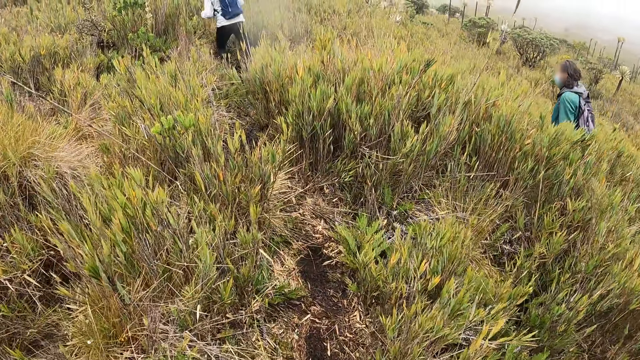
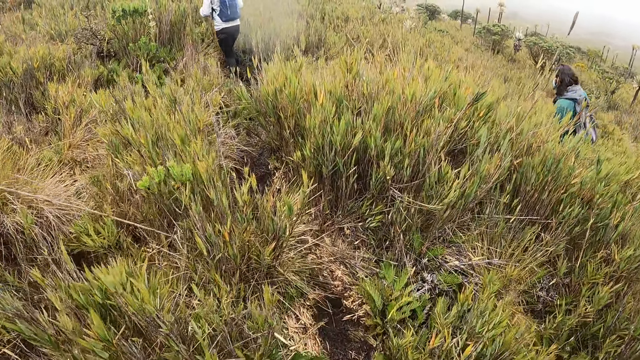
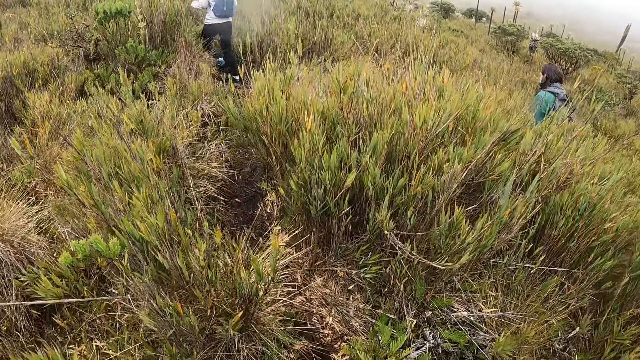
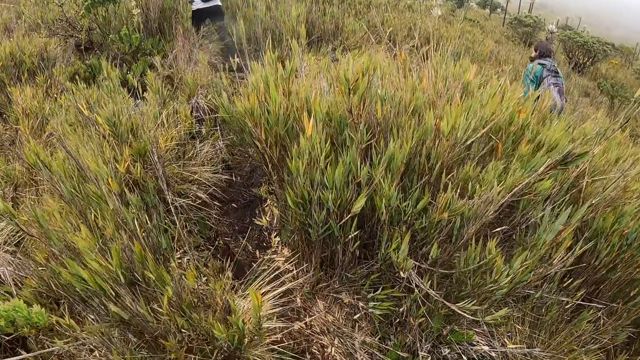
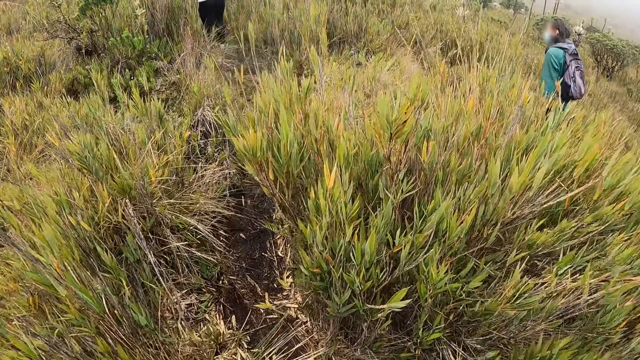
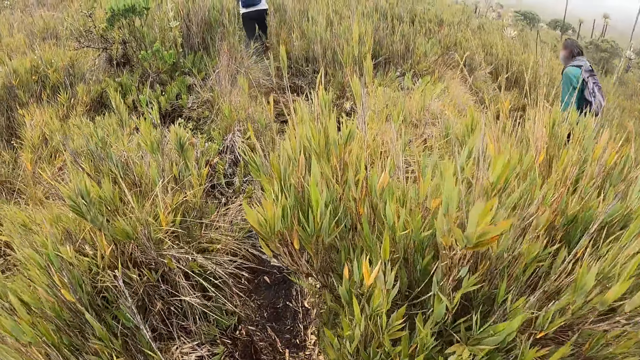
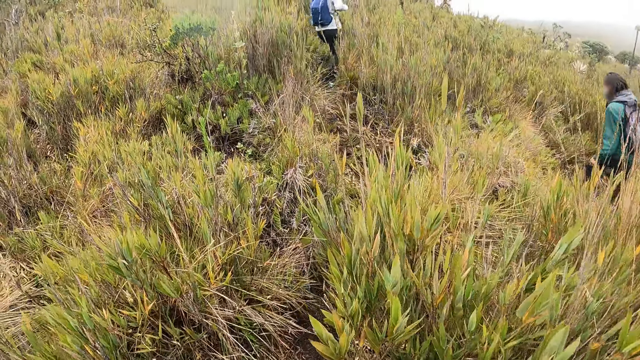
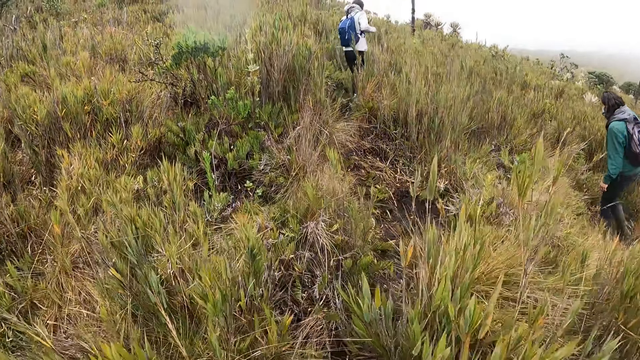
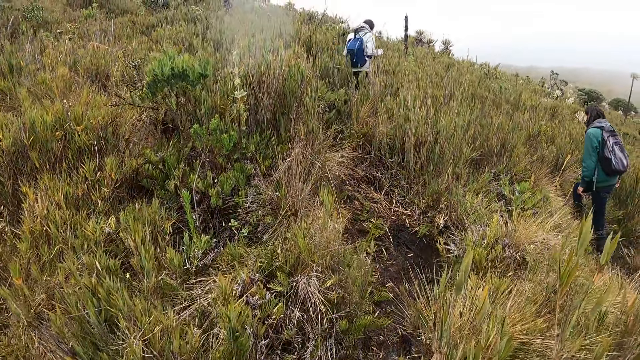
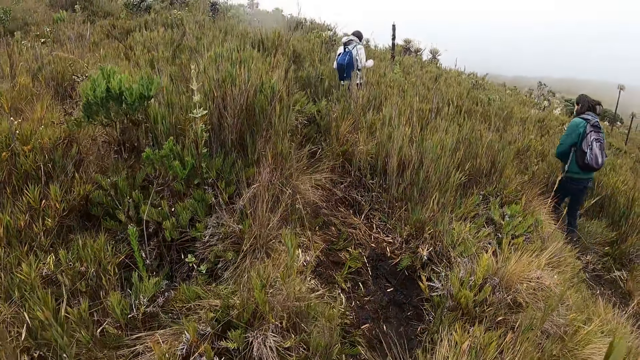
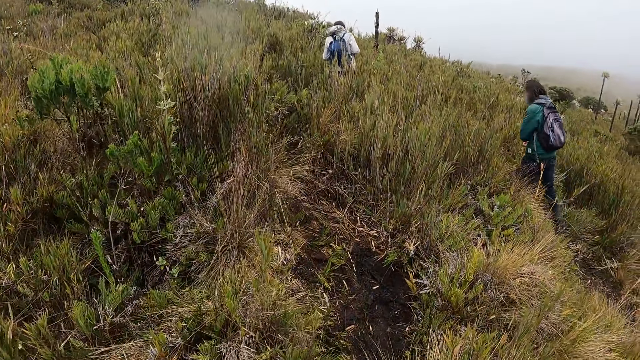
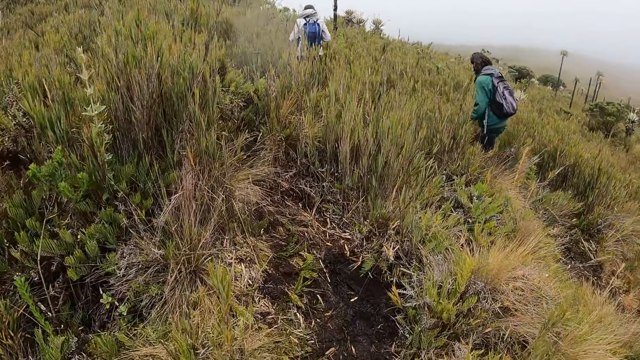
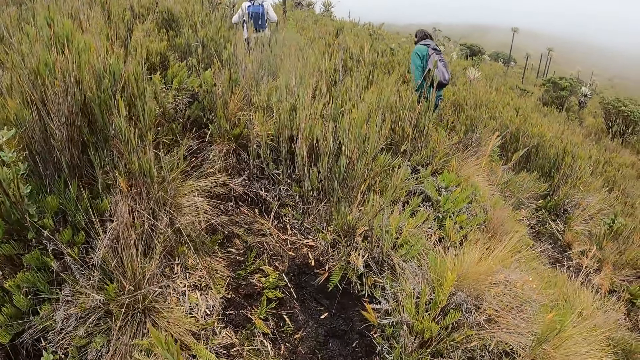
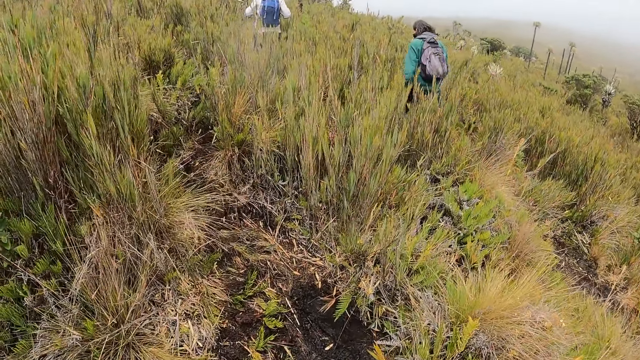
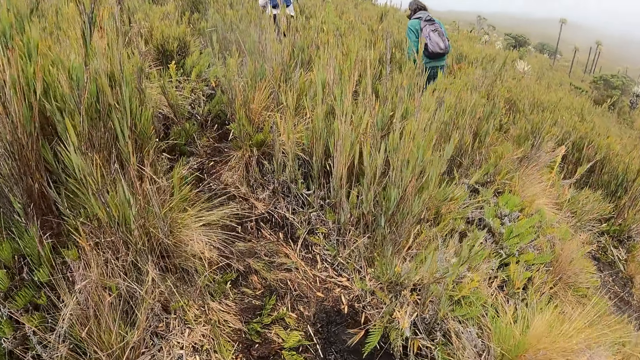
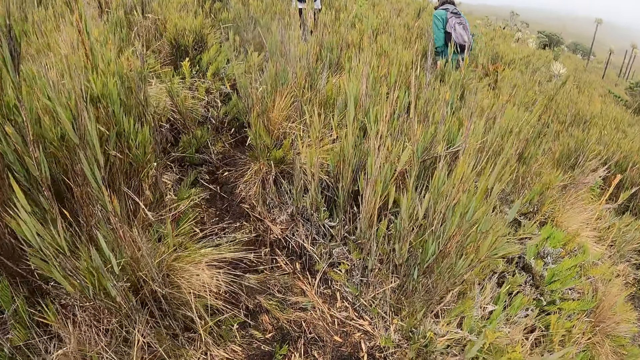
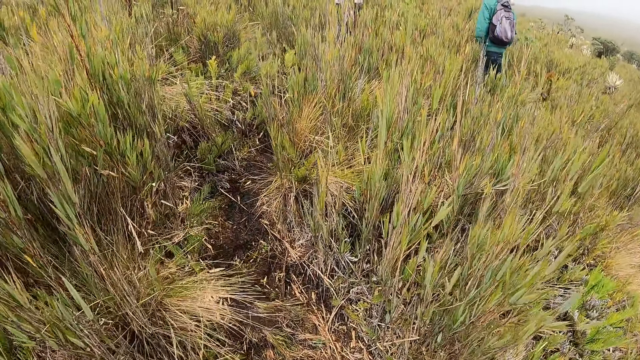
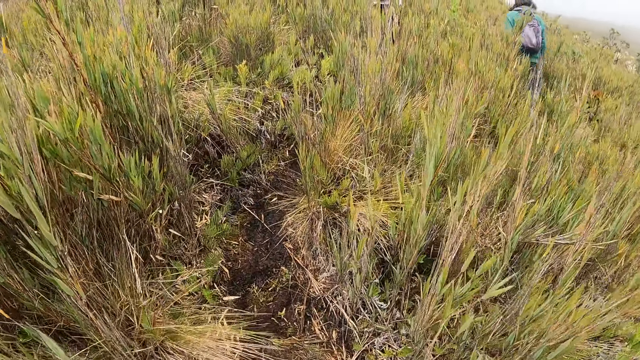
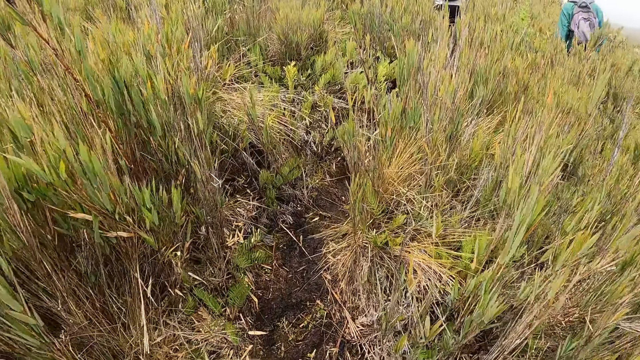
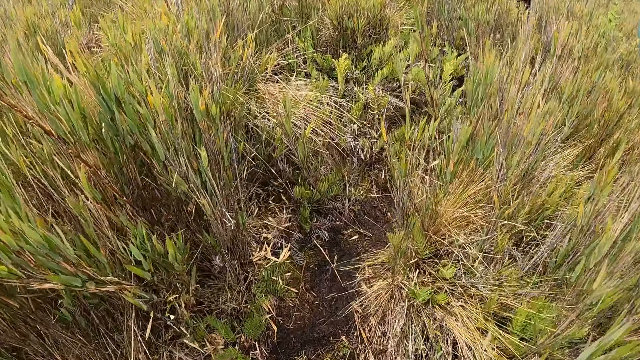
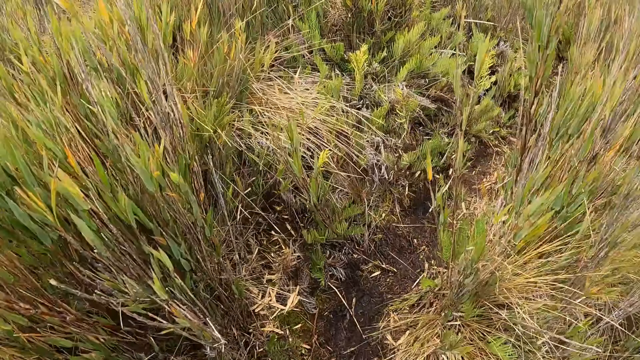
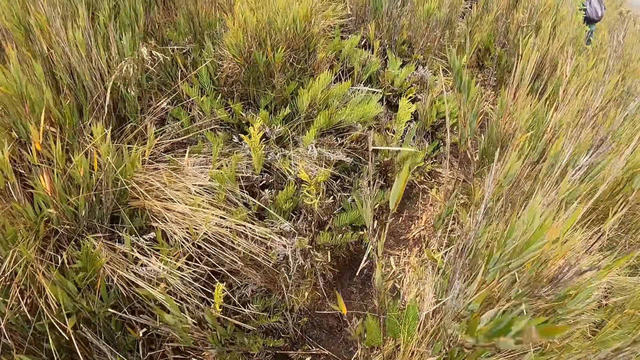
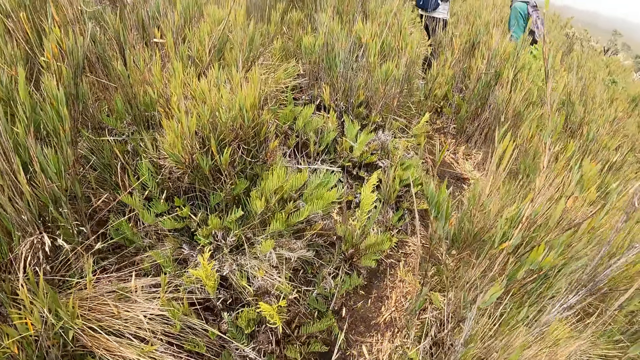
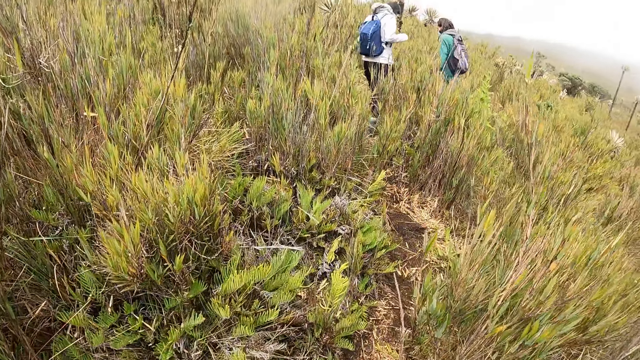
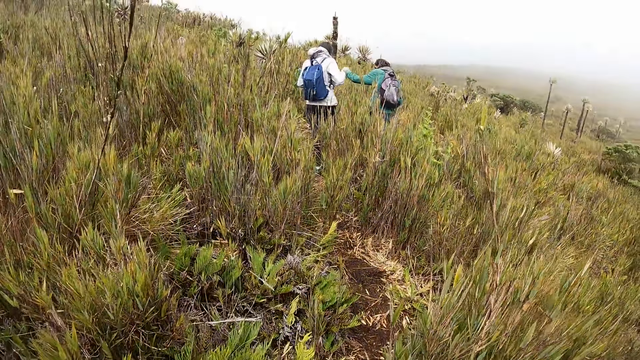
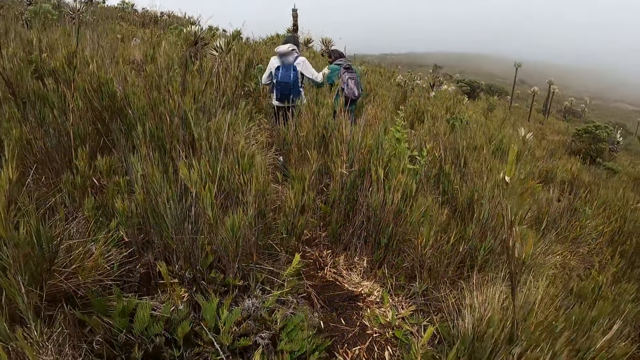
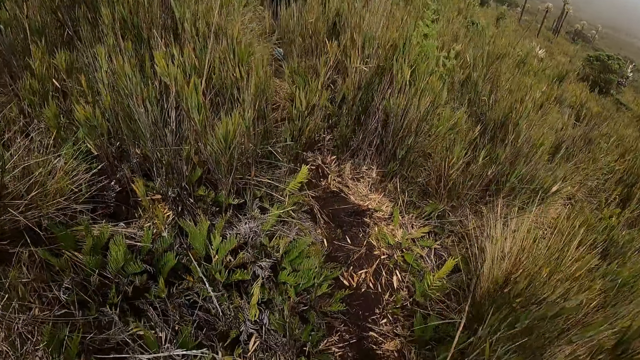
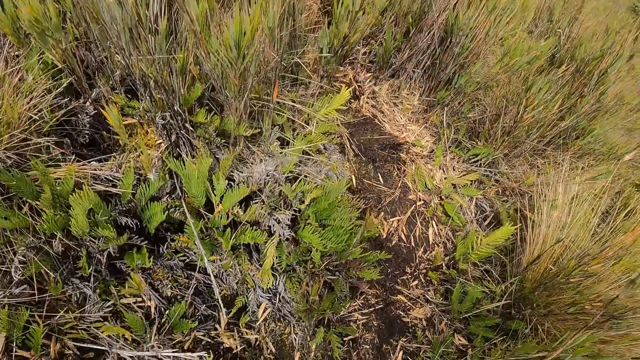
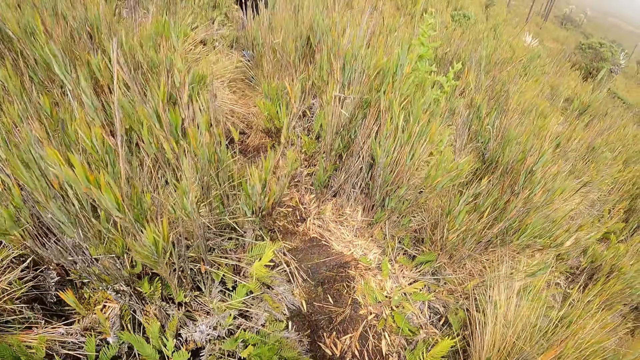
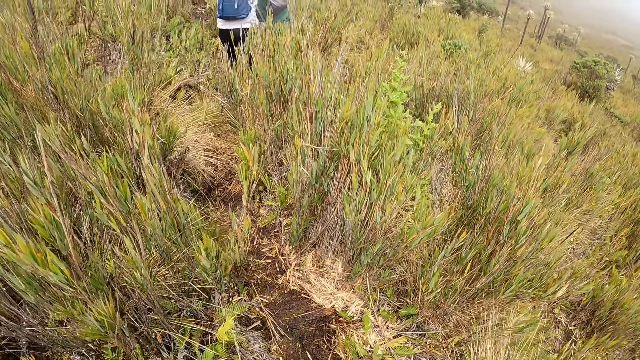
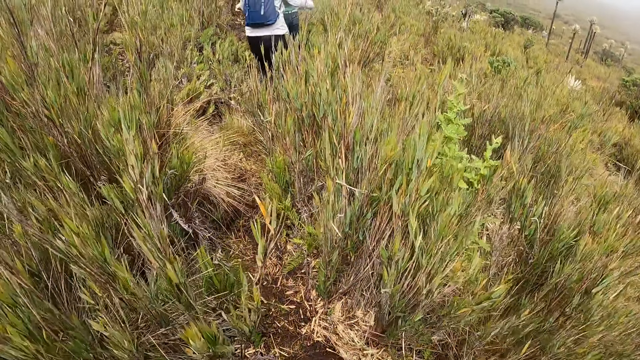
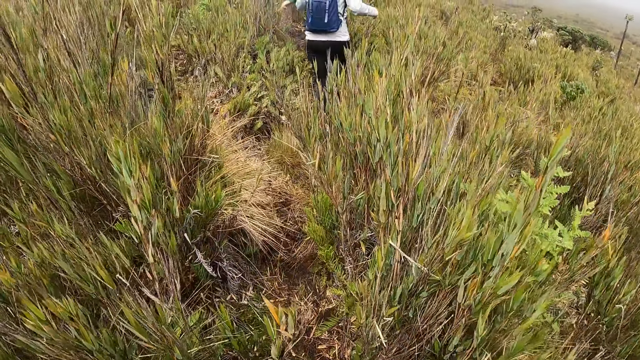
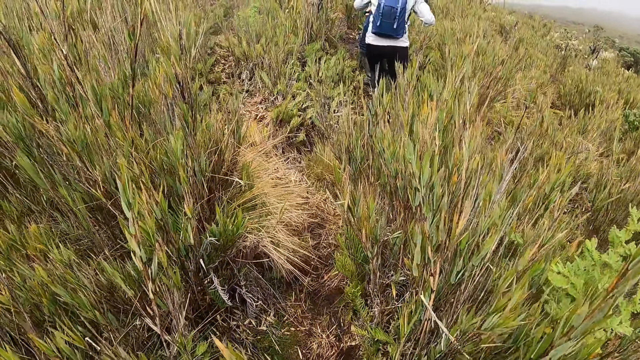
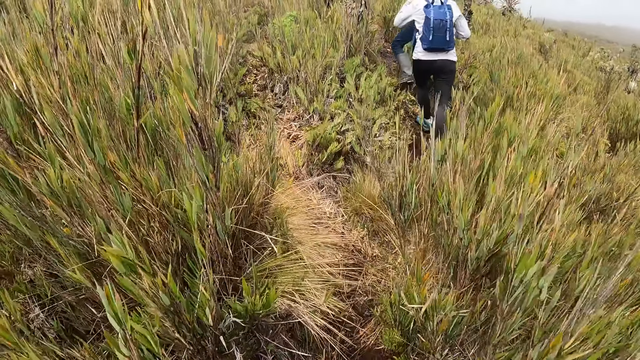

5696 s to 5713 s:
A hiker interacts with another hiker.

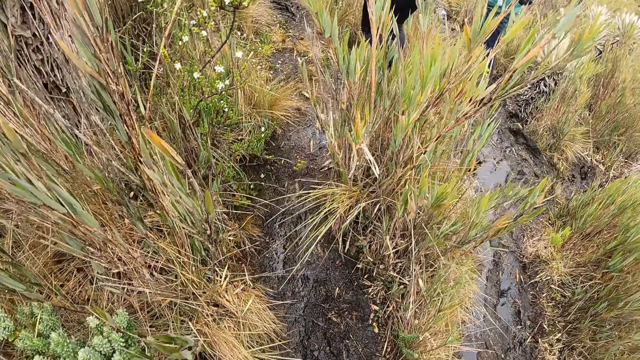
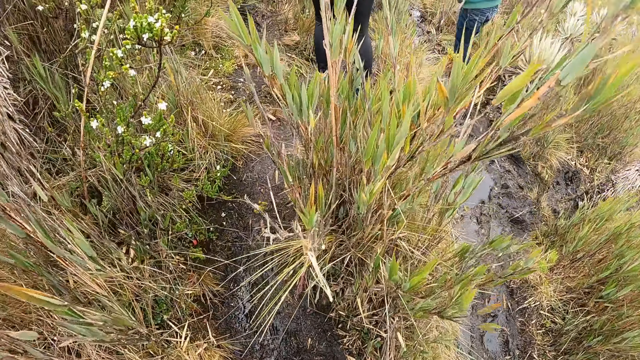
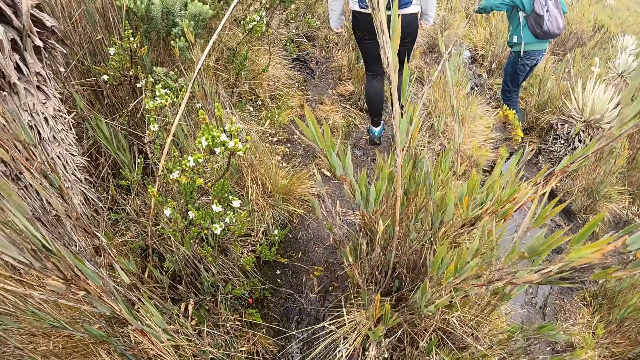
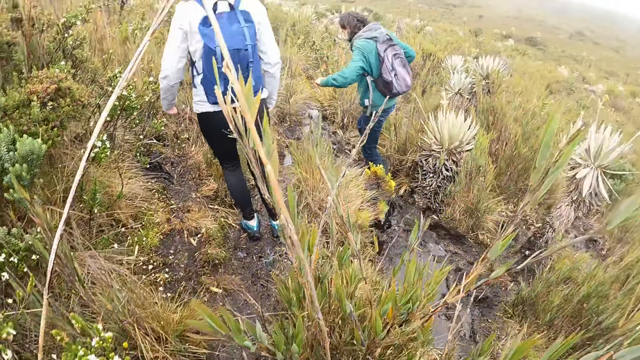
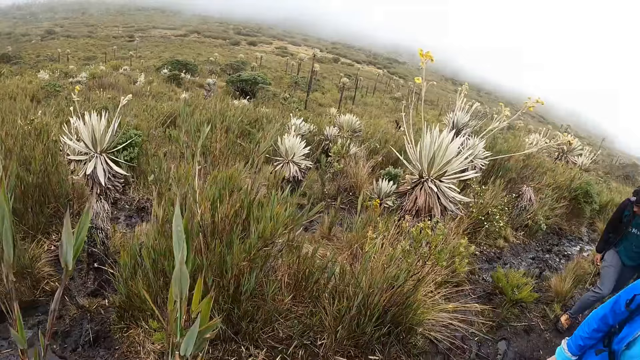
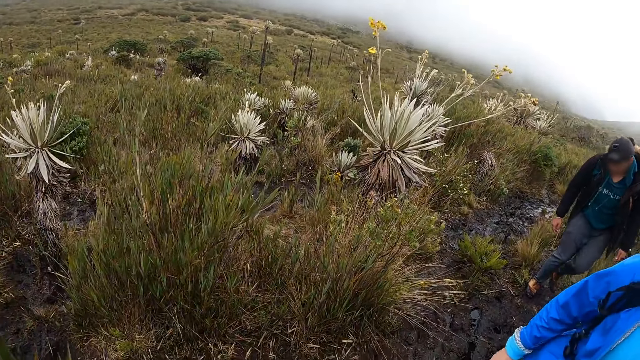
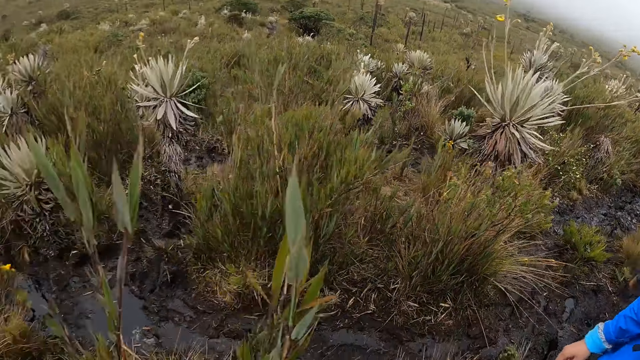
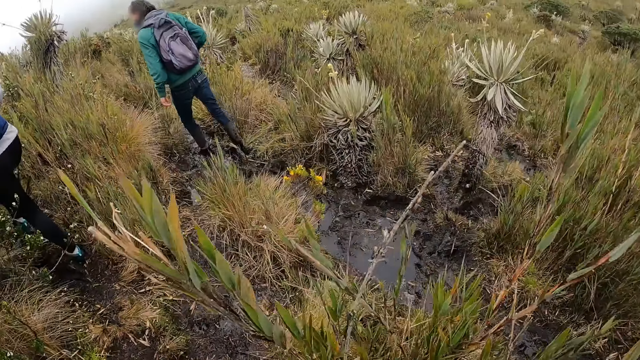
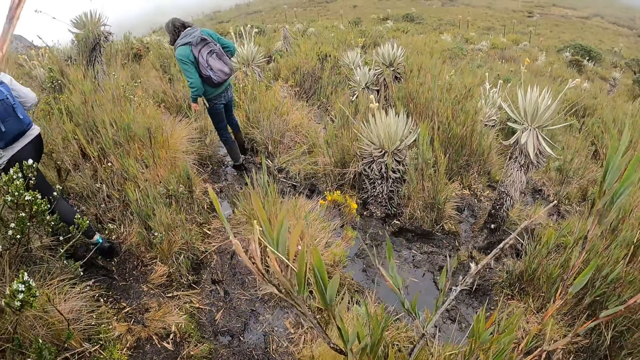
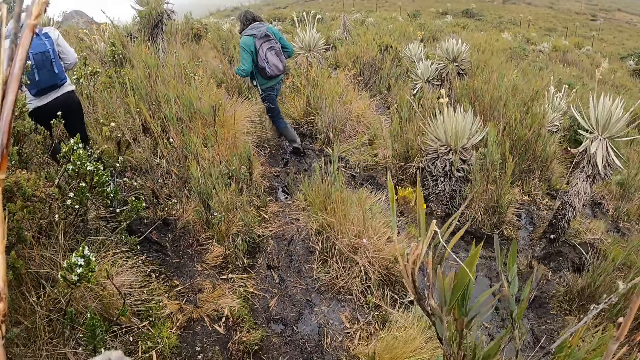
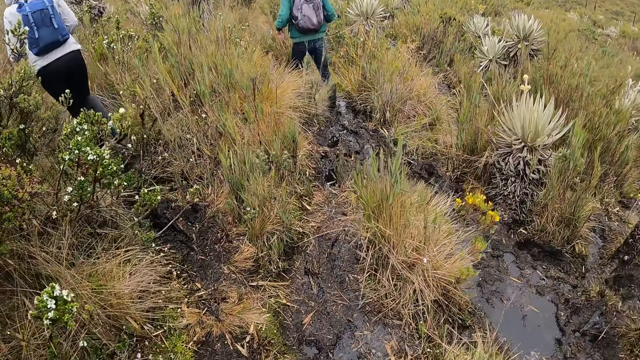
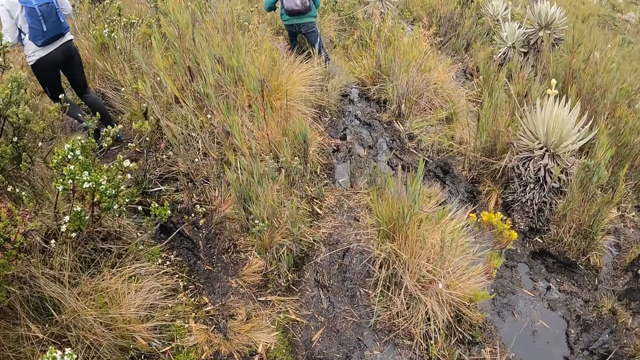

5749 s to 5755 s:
The camera wearer looks around. A hiker hikes with another hiker on the hill.
